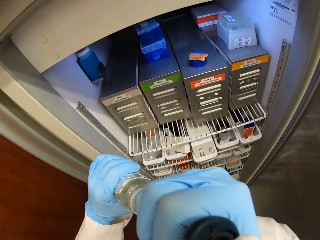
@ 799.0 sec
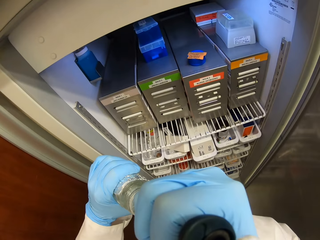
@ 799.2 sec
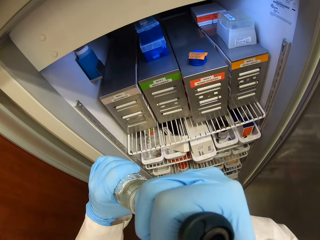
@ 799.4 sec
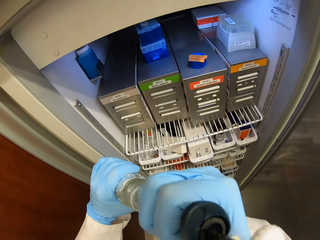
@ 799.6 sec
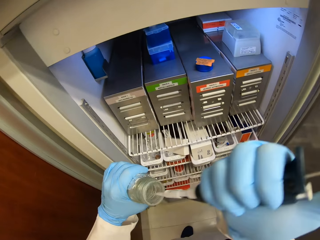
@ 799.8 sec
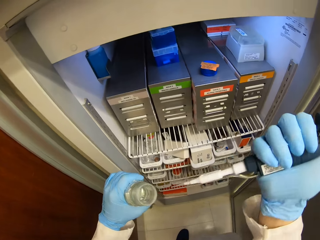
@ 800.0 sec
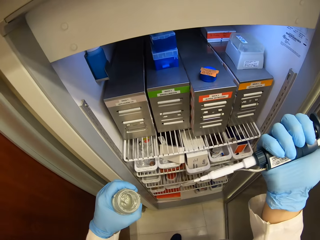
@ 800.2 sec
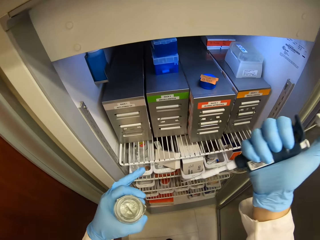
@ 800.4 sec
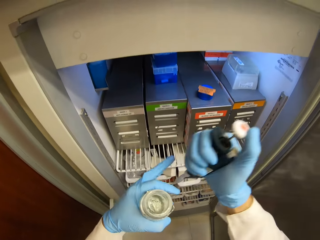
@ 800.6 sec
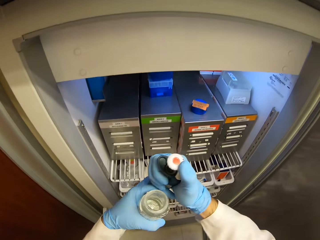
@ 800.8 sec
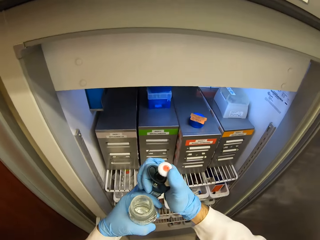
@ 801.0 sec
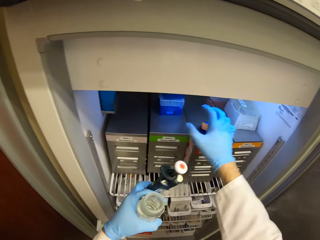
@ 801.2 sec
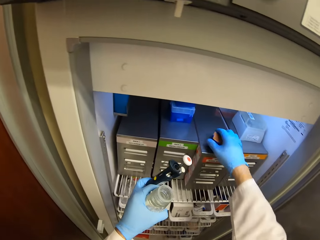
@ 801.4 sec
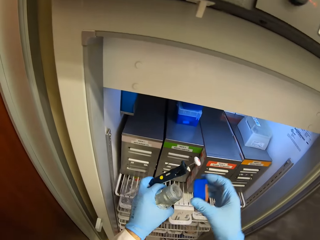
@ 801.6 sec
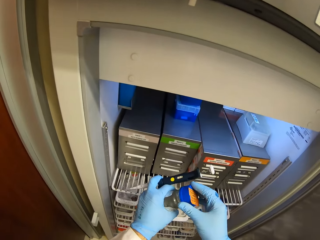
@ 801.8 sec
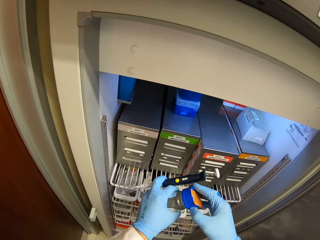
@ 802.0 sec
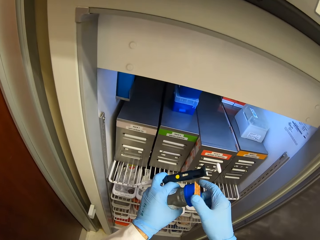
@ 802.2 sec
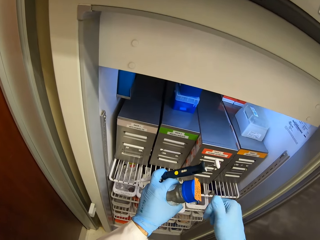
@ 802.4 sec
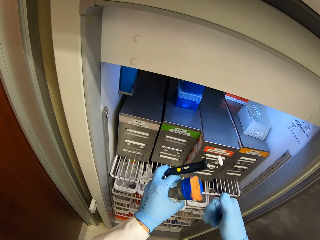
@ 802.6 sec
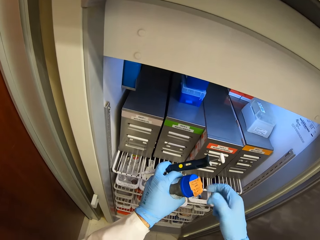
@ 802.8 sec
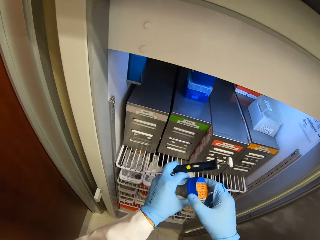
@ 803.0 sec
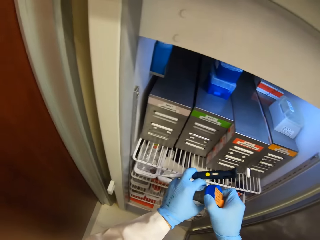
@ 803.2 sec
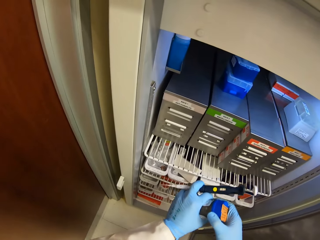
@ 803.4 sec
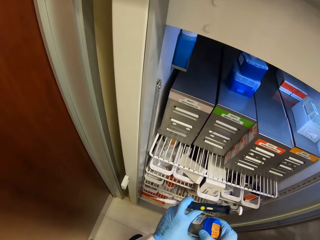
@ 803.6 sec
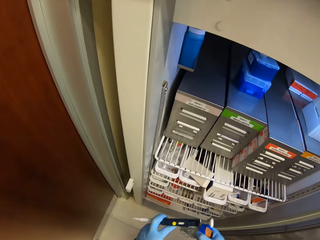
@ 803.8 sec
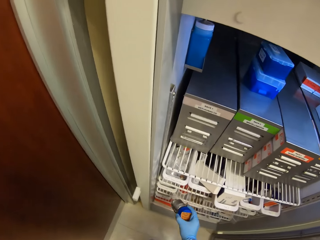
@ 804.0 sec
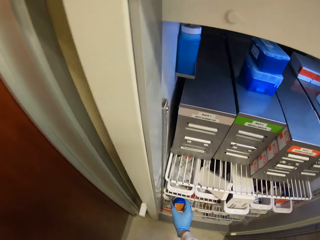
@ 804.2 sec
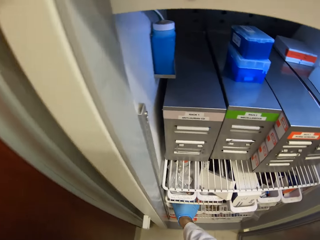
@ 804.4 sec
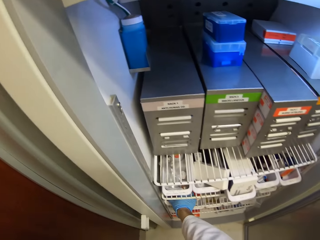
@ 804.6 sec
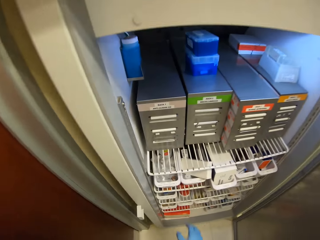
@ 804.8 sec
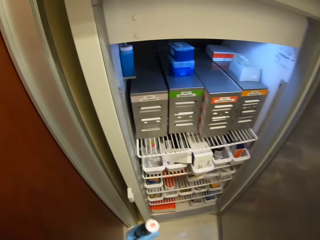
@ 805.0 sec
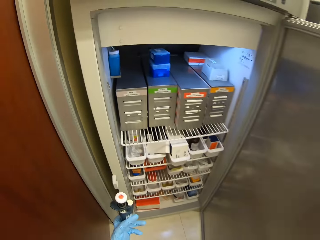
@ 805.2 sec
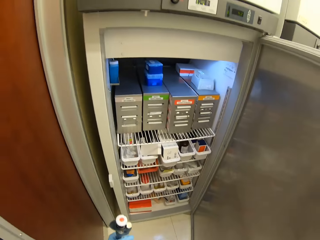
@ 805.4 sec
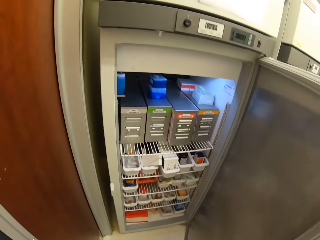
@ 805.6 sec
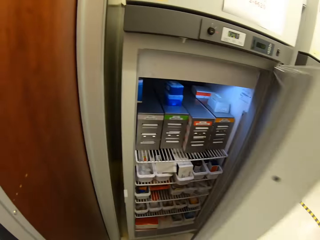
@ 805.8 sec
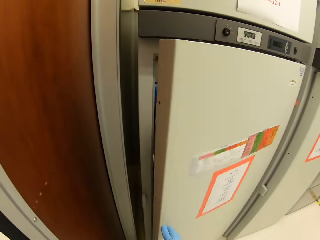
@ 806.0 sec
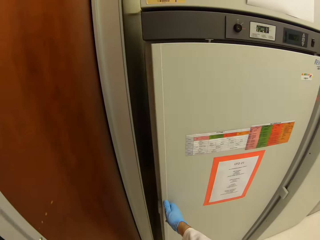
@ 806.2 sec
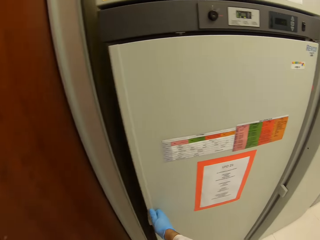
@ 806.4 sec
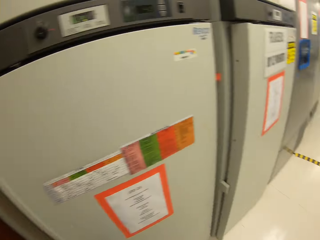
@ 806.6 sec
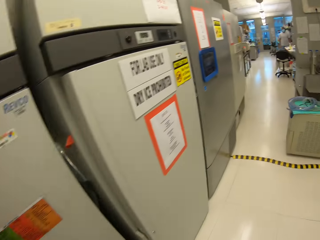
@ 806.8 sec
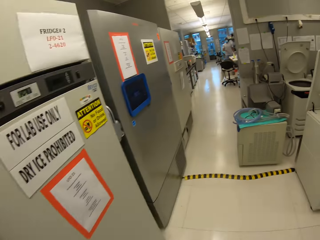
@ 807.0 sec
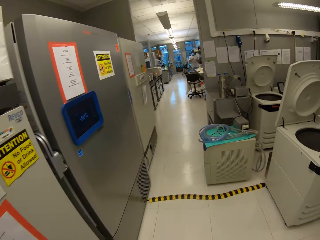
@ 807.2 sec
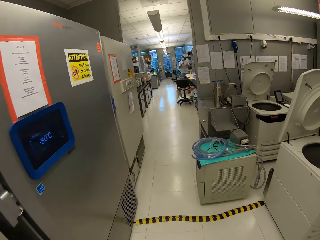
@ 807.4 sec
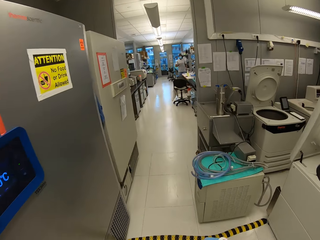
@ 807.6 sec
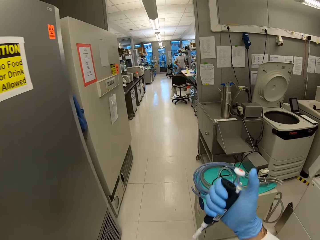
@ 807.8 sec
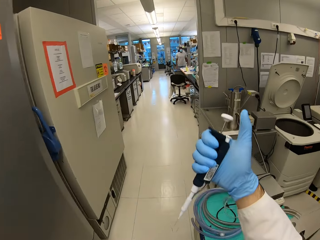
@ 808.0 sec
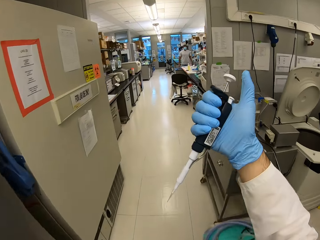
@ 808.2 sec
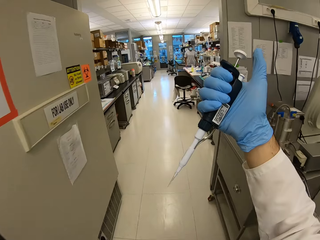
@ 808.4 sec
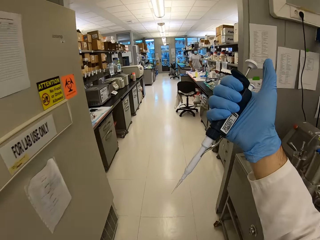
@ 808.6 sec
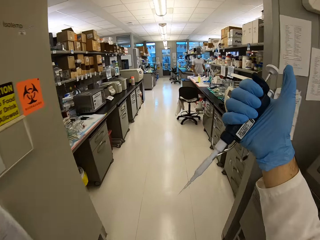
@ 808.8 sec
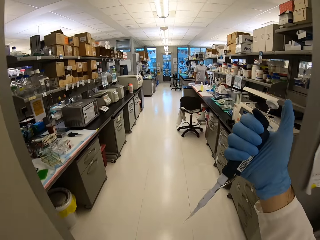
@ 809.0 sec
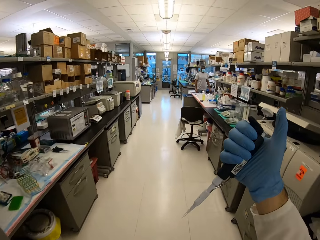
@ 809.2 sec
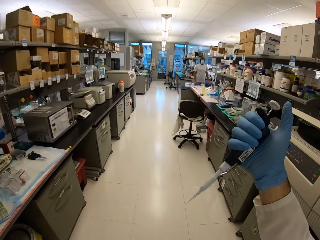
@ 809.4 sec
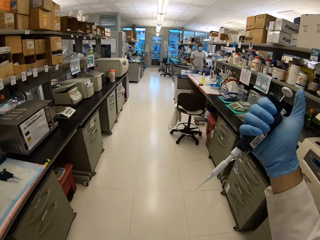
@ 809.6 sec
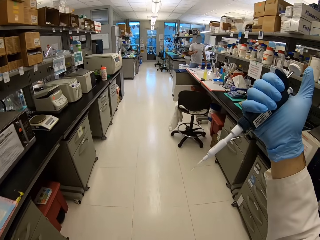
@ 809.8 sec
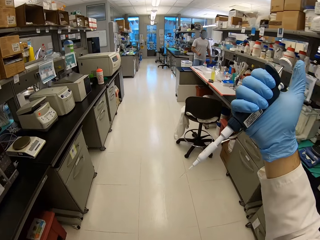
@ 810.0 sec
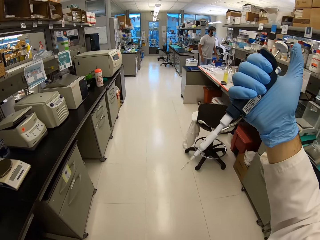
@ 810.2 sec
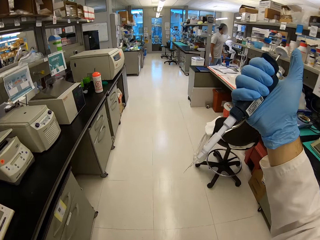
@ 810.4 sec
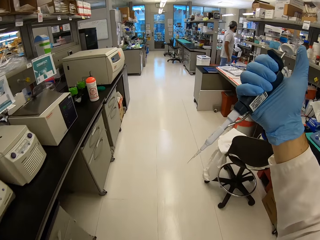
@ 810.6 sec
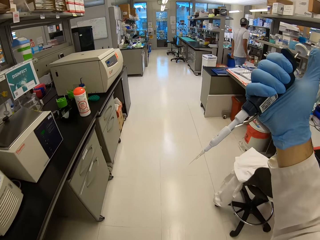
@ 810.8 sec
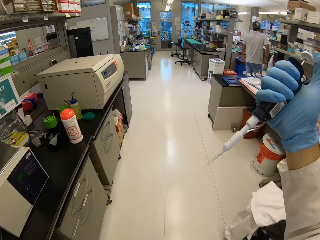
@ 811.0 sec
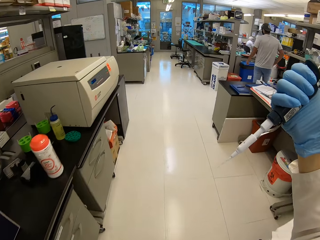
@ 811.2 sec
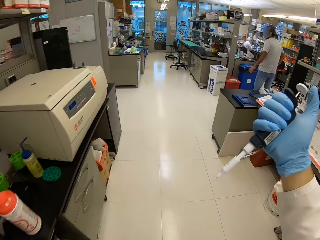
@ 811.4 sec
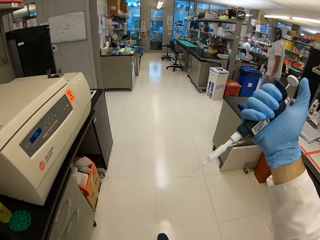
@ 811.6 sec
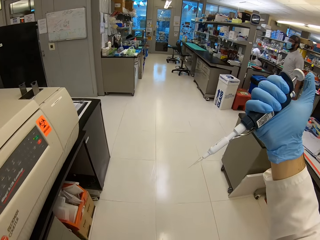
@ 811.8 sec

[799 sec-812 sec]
The camera wearer sucks the solution from the tin. They close the tin. They place the tin on the shelf. They close the fridge door. They walk back. They look at the syringe.

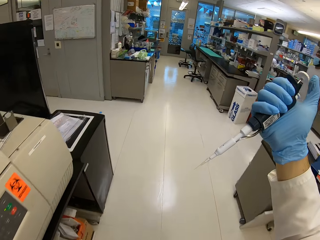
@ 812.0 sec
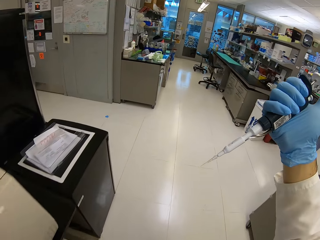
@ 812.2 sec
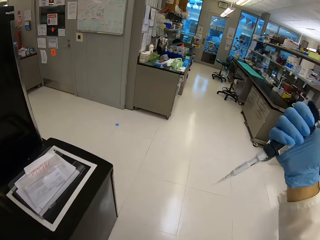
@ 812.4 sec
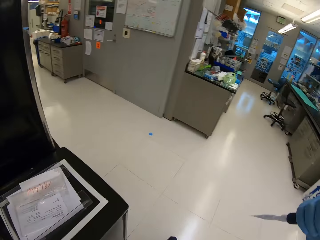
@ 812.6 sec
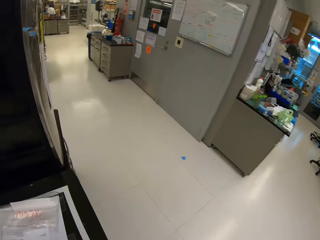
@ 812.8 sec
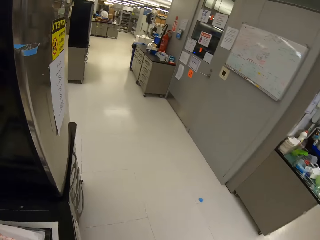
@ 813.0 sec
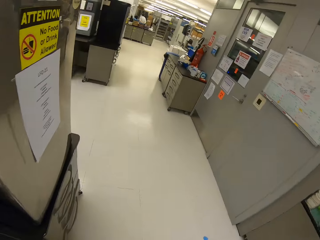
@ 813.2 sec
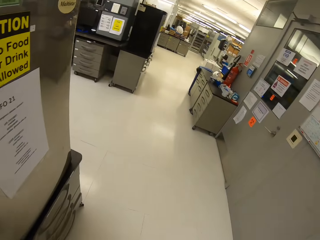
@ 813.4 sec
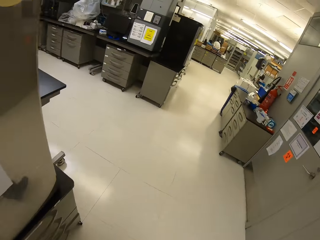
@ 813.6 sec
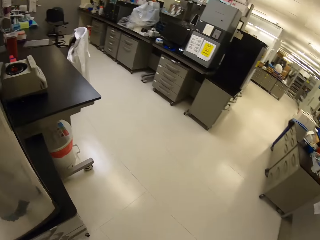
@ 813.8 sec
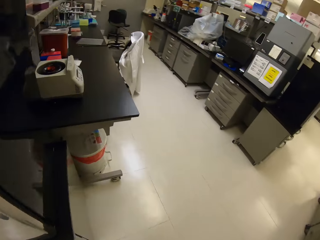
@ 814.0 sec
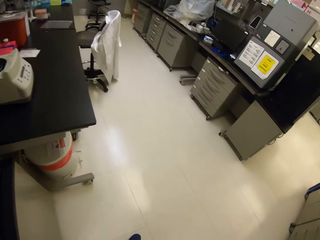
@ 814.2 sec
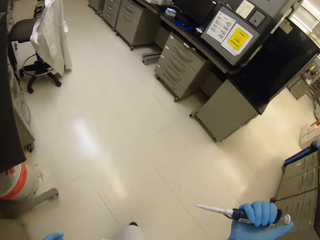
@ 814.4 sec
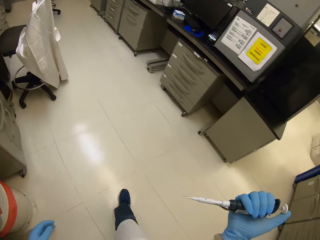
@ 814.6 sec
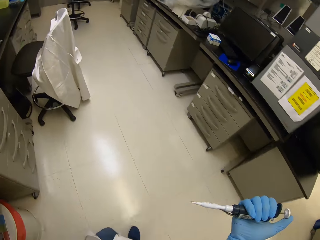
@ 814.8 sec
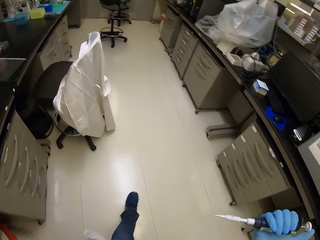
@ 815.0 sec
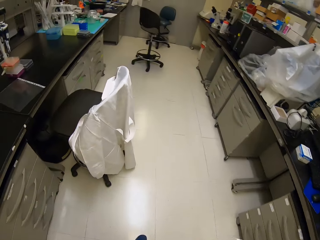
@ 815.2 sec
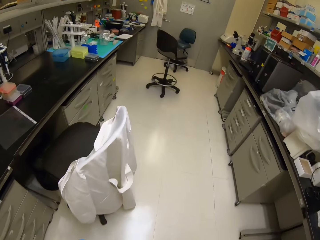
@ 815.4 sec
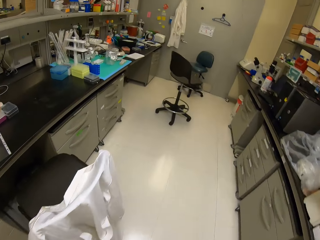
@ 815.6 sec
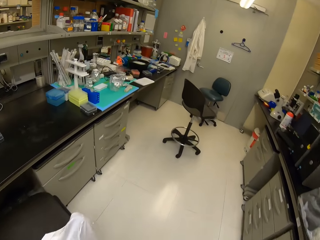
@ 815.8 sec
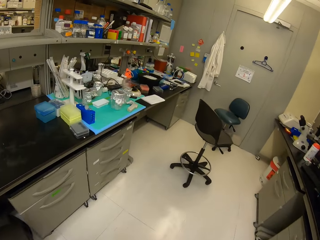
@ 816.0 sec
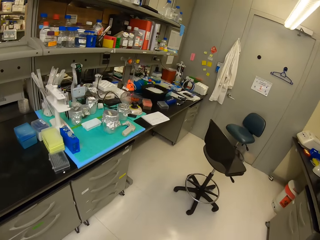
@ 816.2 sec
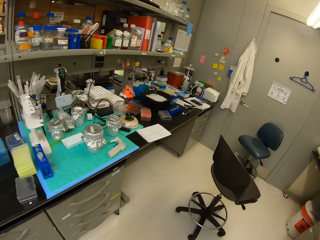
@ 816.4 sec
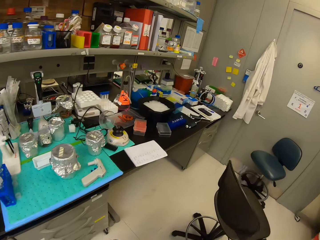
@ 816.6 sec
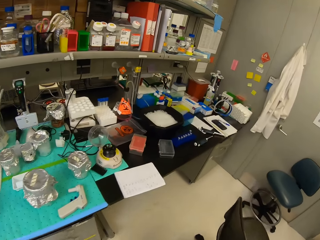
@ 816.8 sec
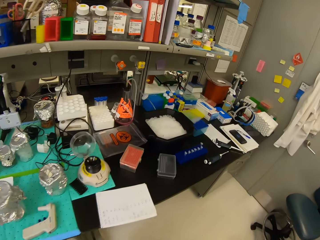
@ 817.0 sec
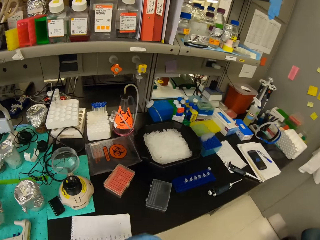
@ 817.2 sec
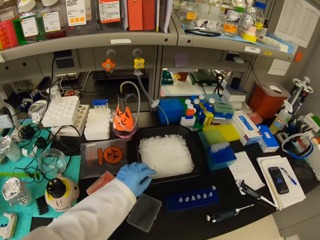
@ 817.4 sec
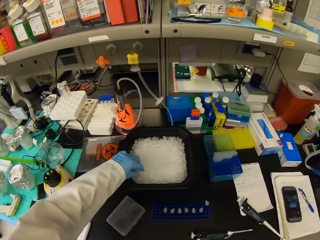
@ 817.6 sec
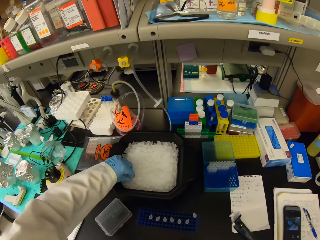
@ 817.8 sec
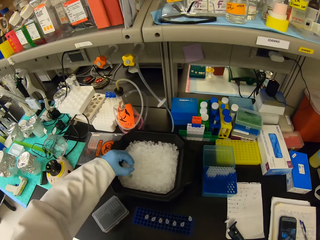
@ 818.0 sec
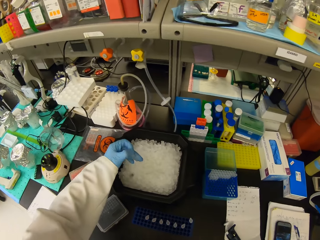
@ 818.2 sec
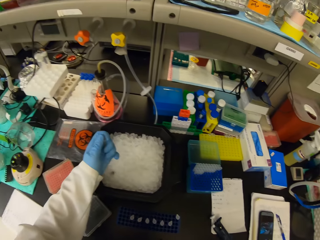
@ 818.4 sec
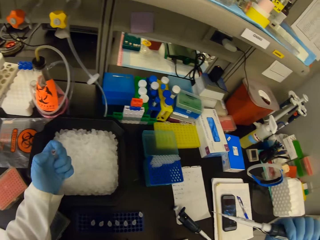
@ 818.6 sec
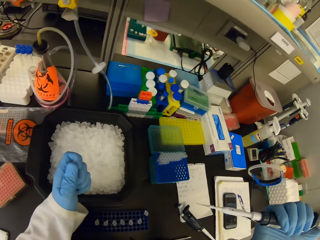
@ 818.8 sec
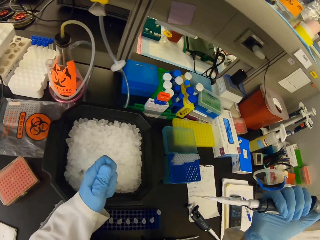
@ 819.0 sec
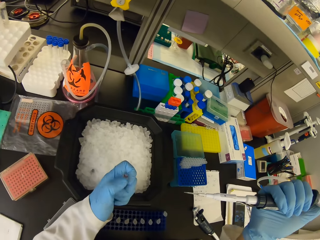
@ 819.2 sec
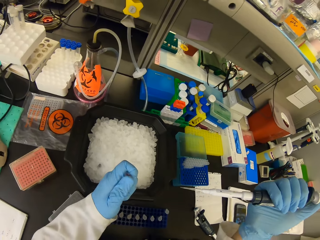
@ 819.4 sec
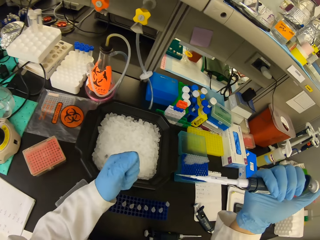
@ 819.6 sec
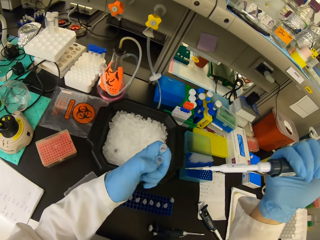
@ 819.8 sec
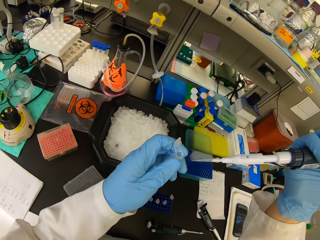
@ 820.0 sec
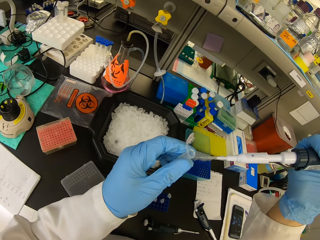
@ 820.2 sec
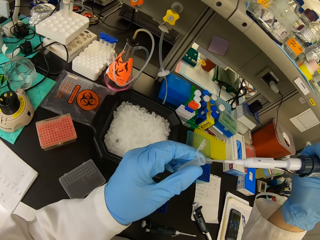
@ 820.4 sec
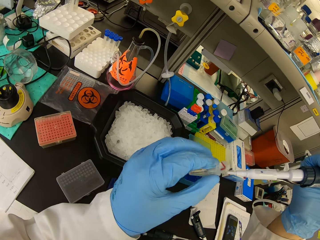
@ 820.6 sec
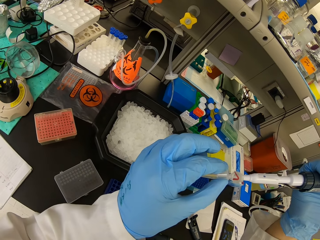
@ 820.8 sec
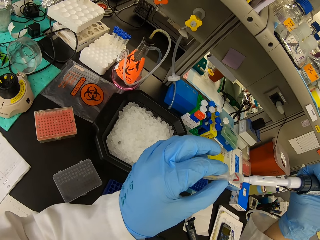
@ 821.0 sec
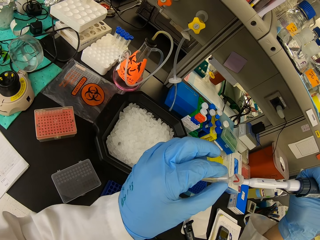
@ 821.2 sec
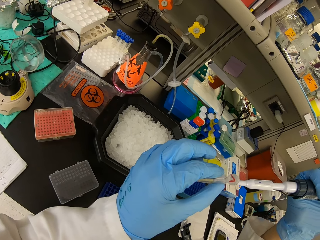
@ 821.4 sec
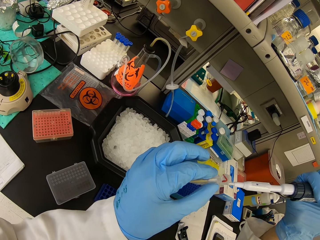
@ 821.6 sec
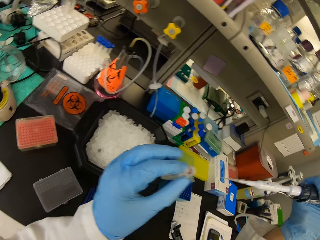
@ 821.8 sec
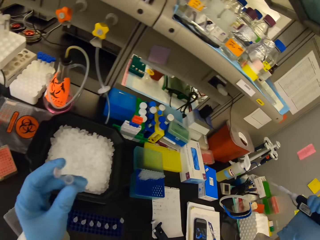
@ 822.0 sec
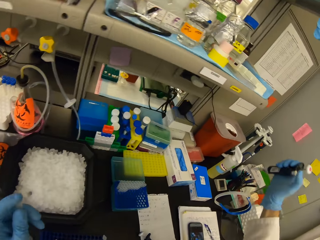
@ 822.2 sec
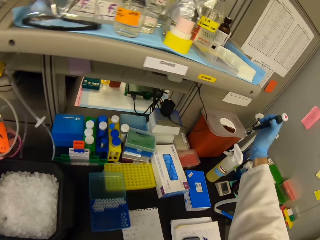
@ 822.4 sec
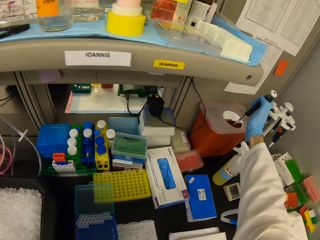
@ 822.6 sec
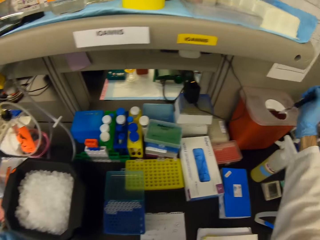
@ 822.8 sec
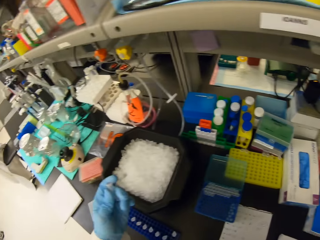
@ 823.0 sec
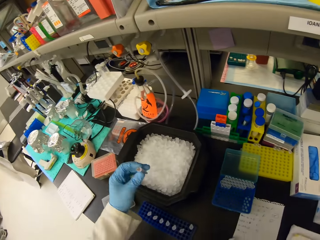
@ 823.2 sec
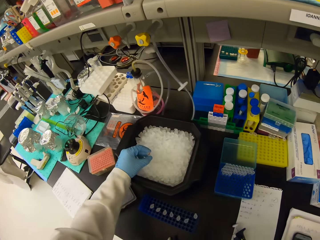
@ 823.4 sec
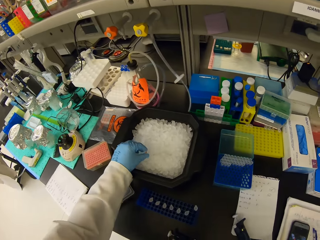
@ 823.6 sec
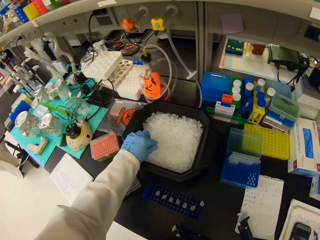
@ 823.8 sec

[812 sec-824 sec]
The camera wearer walks around the laboratory room. They pick a test tube from the ice cube tray. They hold the test tube. They open the test tube lid. They put the solution in the test tube. They throw the dropper in the plastic tin.
